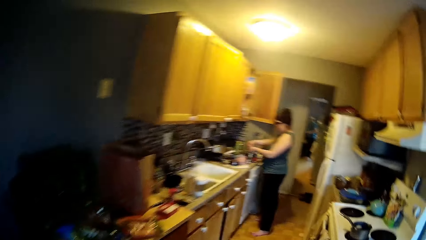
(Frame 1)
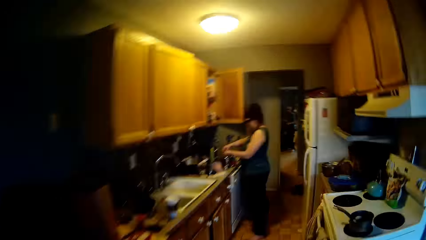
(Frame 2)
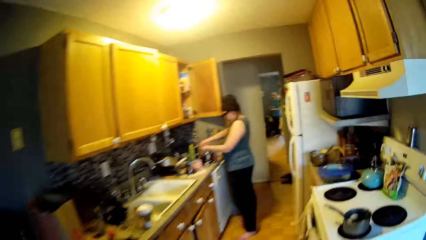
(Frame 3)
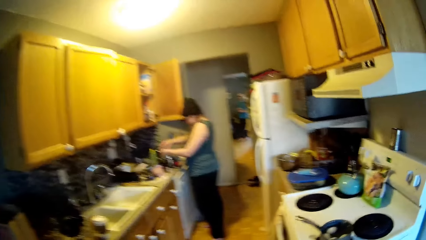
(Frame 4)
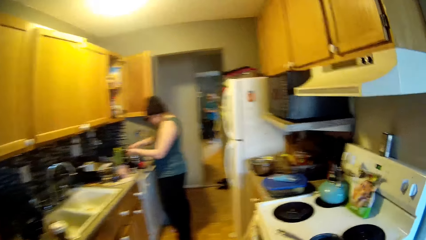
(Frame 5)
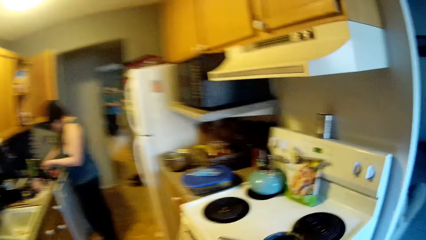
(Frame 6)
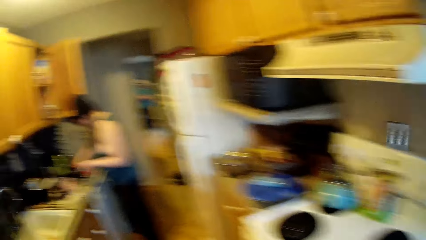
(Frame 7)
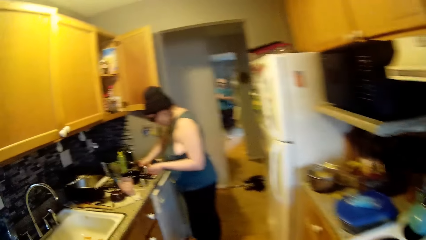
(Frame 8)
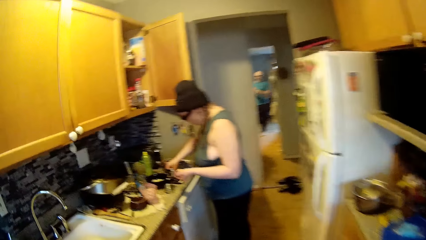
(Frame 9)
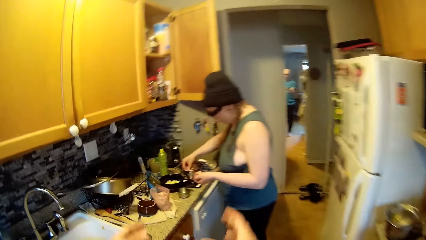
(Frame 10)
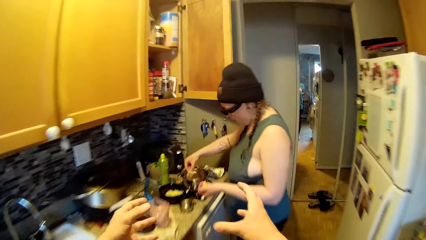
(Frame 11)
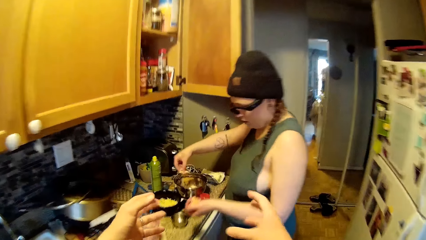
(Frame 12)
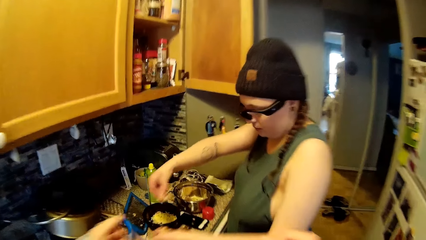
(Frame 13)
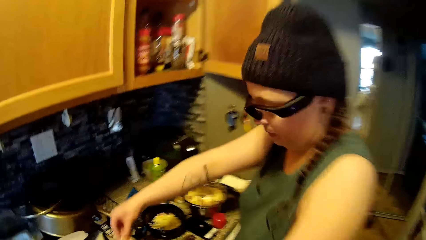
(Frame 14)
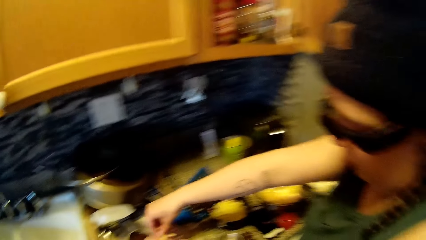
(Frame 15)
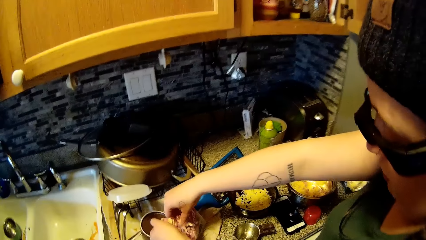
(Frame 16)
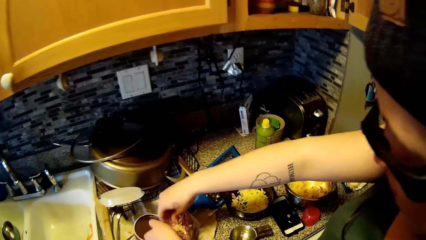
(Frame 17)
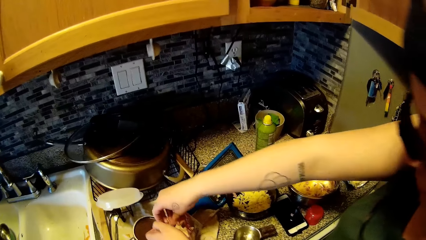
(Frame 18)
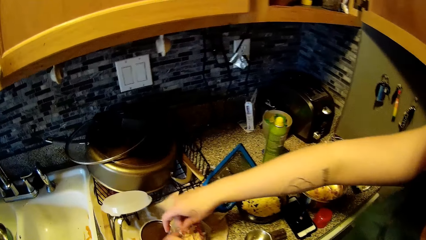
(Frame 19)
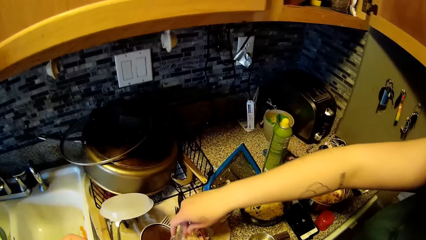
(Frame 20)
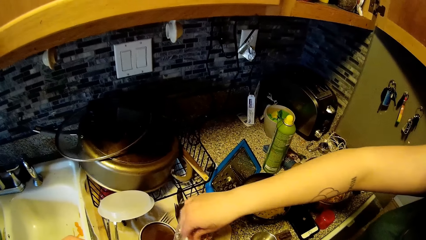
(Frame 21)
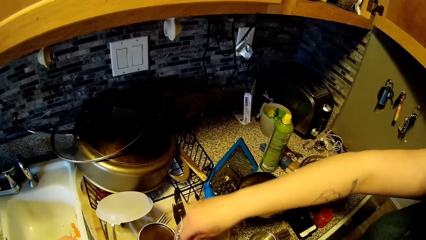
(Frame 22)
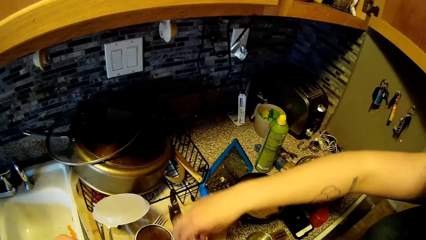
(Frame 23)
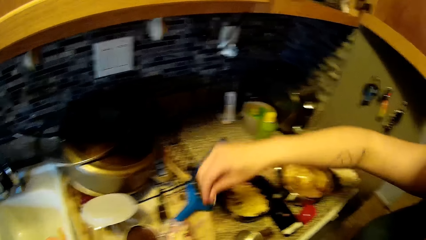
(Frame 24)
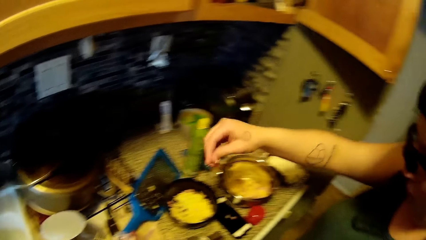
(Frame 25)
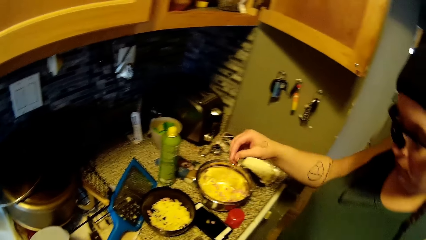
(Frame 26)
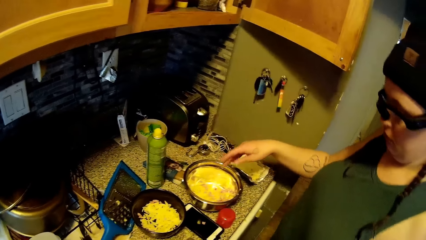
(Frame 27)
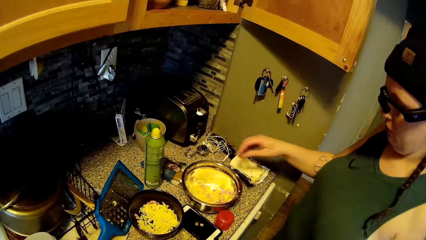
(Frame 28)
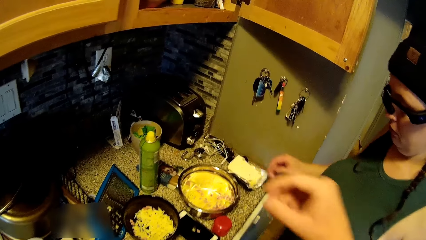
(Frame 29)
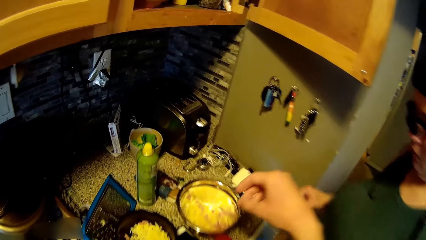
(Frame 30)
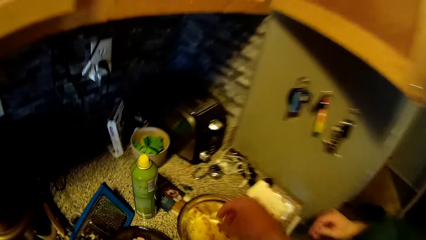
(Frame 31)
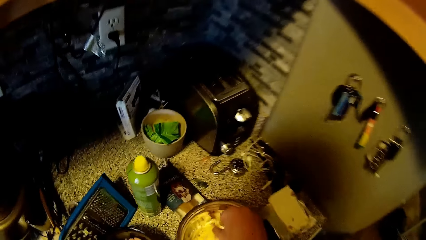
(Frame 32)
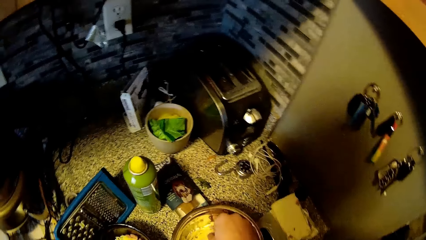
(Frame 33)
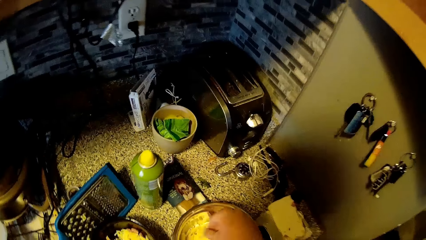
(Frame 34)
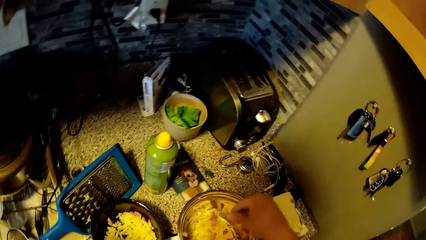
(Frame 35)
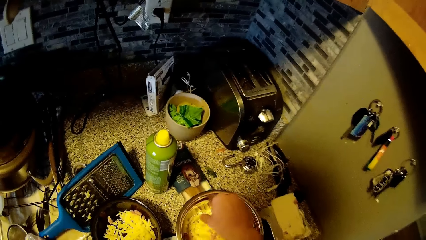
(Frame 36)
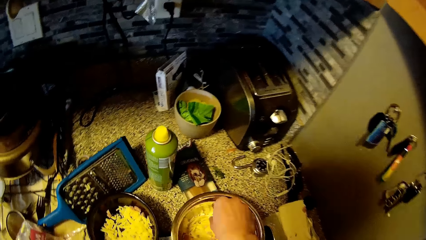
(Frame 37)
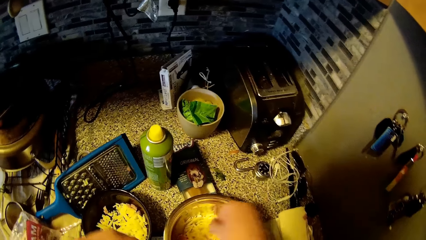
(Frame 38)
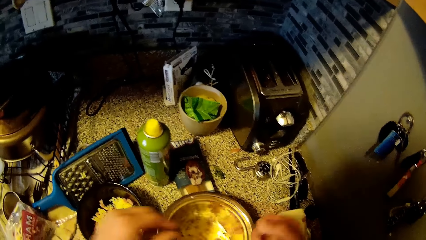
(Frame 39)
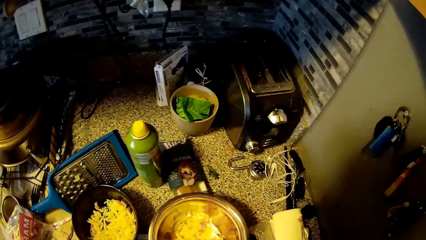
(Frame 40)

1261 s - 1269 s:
A woman fixes something. The camera wearer walks around the house. The woman picks up chopped-potato chips from a plate on the kitchen countertop with her right hand. The woman drops the chopped-potato chips in a black plate on the kitchen countertop with her hands. The camera wearer picks up chopped-potato chips from the plate on the kitchen countertop with his right hand.

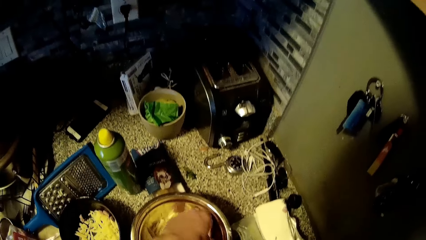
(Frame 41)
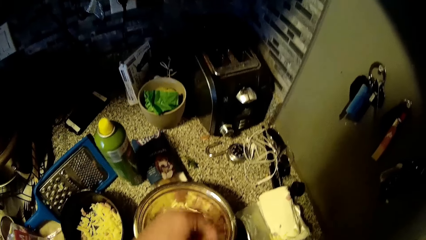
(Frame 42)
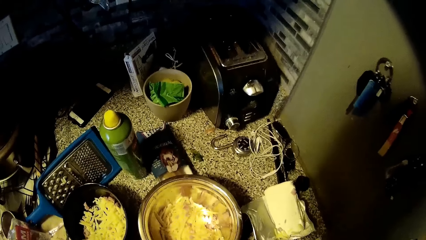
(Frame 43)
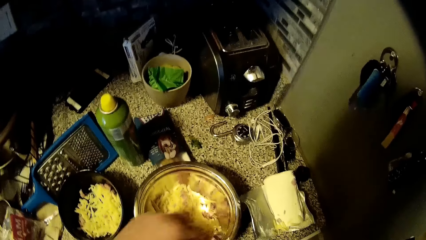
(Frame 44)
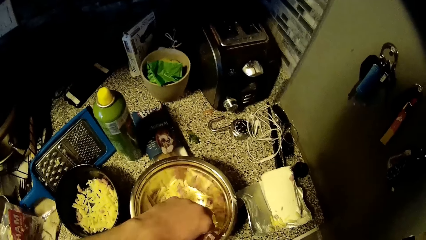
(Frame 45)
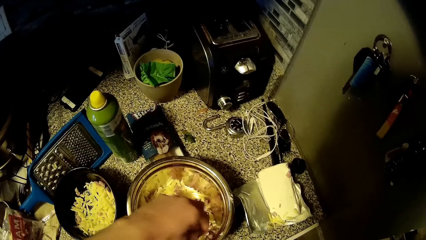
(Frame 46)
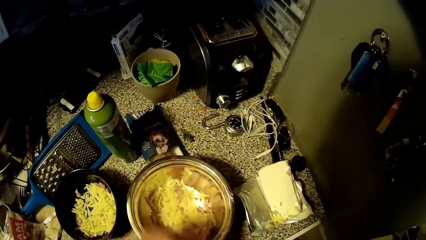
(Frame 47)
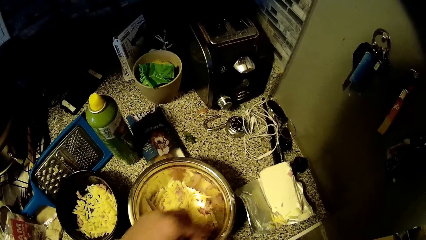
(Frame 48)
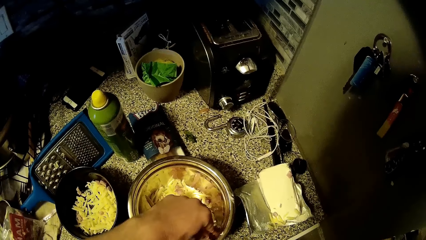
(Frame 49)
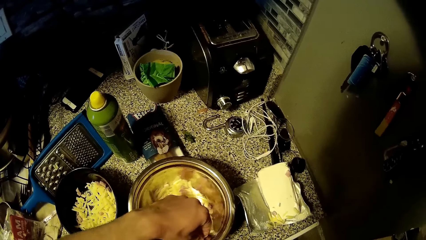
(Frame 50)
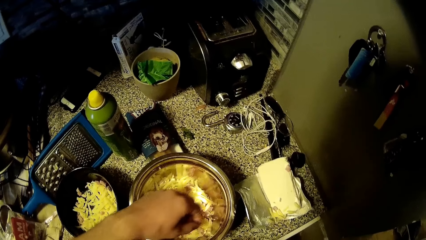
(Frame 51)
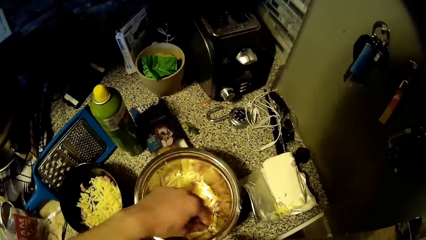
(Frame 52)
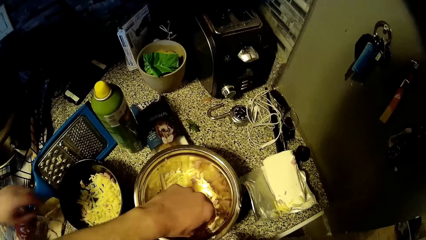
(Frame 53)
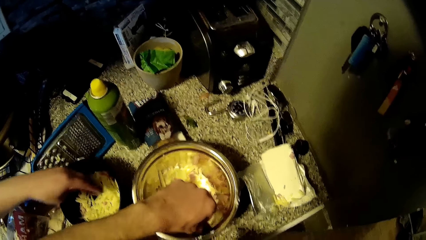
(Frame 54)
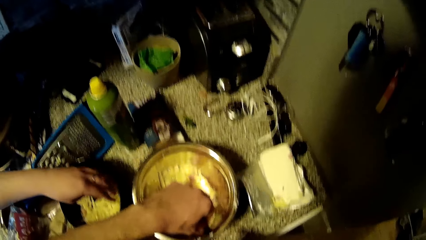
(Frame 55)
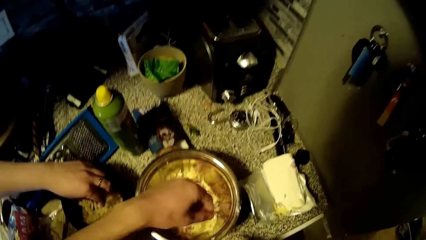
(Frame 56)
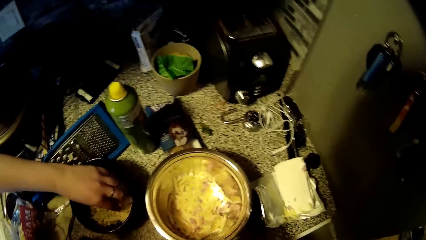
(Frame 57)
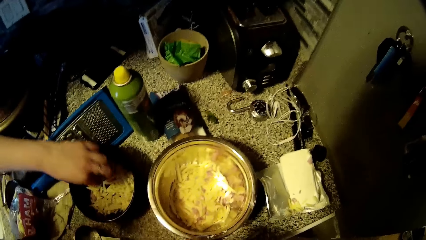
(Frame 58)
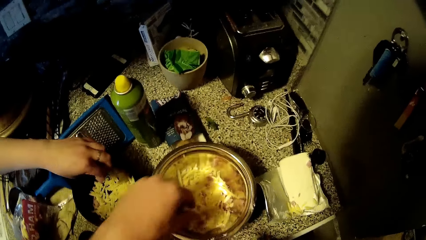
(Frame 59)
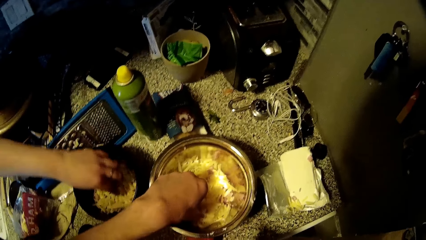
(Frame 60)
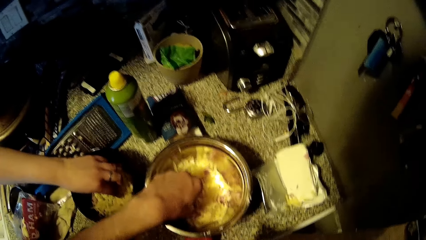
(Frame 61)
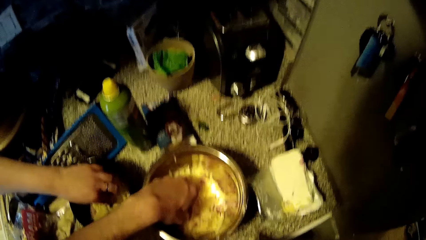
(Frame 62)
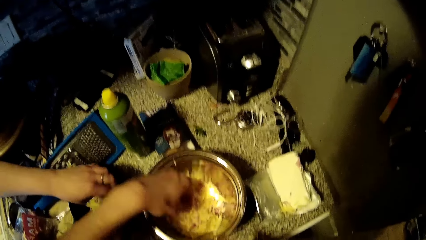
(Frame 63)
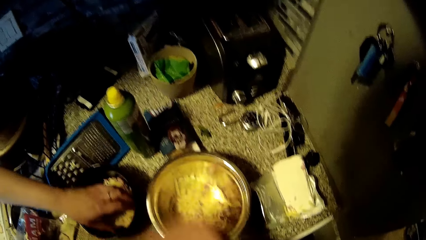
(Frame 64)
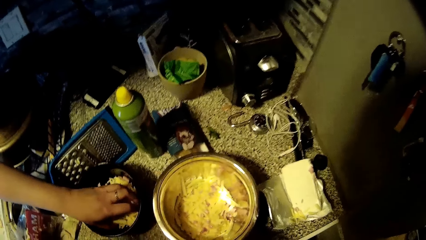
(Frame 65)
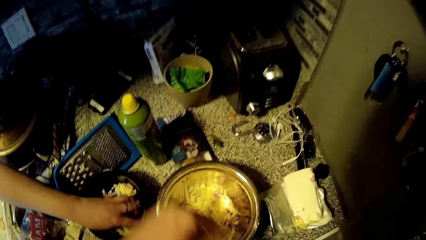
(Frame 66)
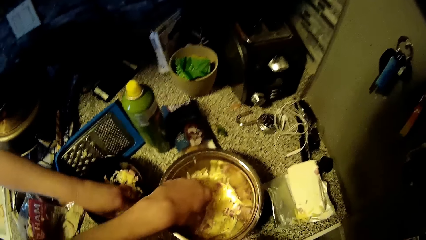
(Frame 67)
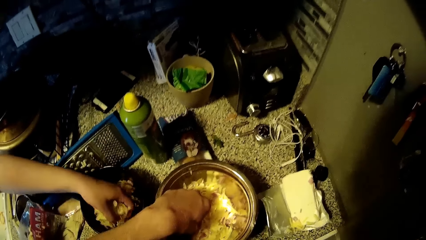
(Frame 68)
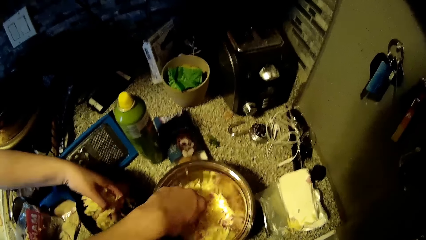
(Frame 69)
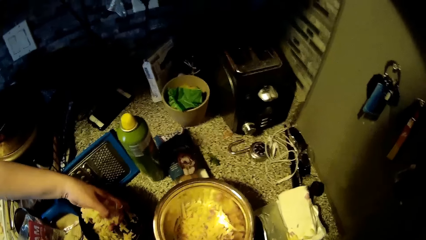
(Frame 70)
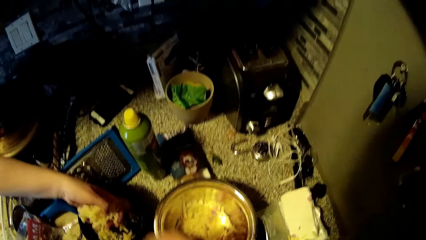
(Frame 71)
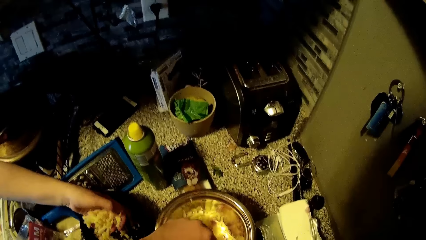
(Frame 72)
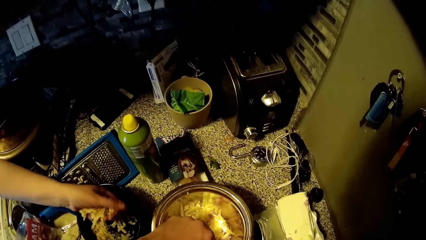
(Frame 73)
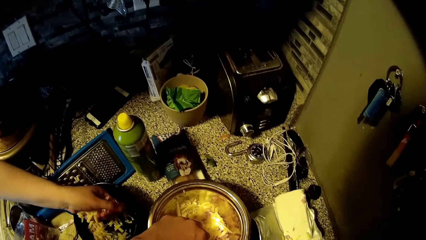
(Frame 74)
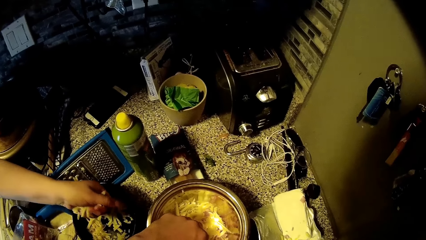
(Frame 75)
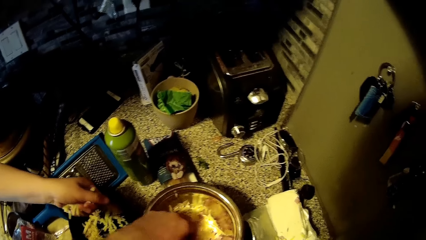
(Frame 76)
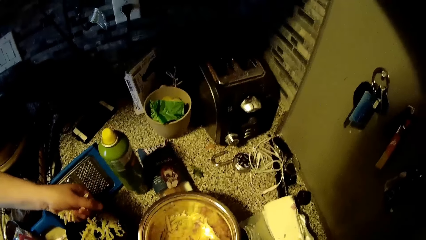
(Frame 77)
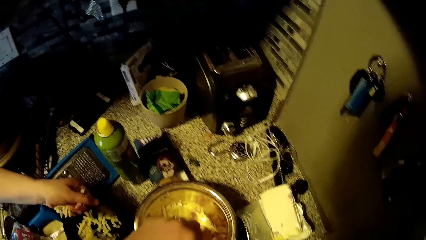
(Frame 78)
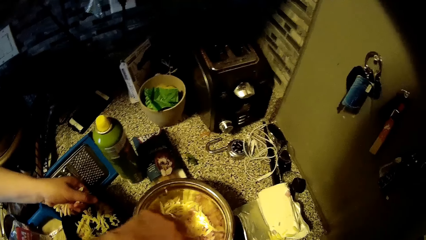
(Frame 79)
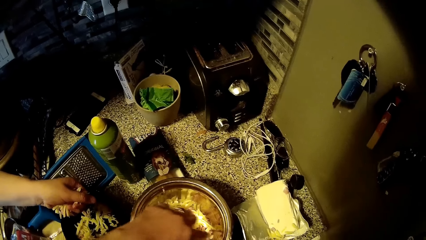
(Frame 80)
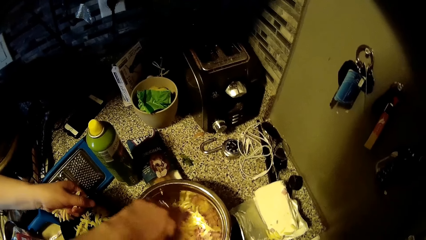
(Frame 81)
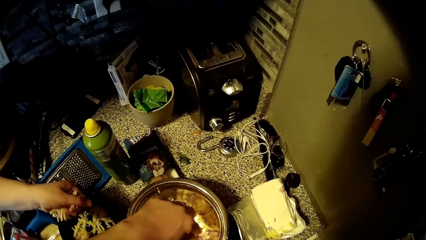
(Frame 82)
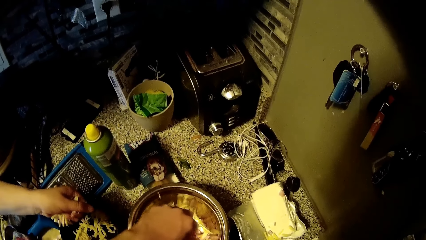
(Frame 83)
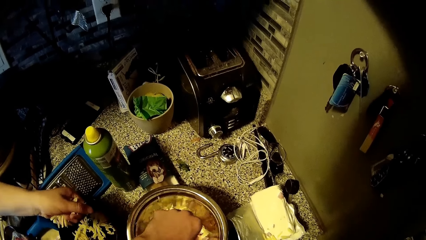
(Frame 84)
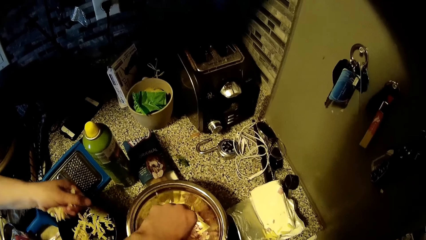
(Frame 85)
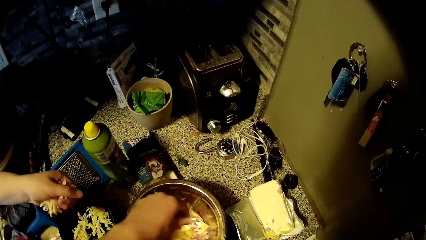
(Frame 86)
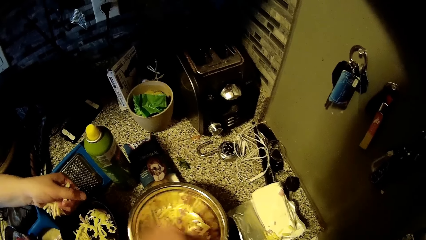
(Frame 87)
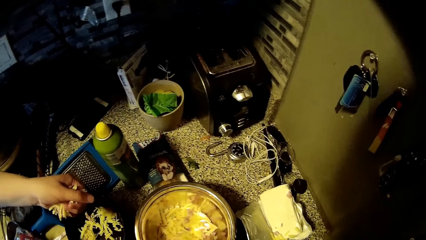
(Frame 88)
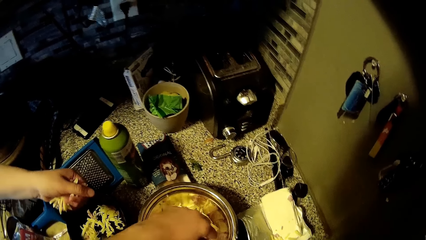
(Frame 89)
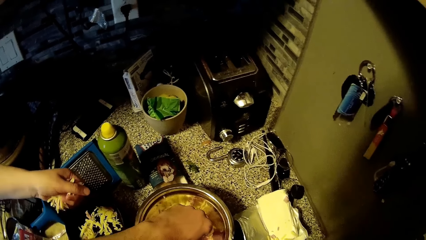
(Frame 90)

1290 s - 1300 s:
The camera wearer converses with a woman. They pick something. The woman touches something. The woman picks up chopped-potato chips with her right hand from the black plate on the countertop. The camera wearer picks something. They pick something. The woman presses something. The camera wearer picks something.
